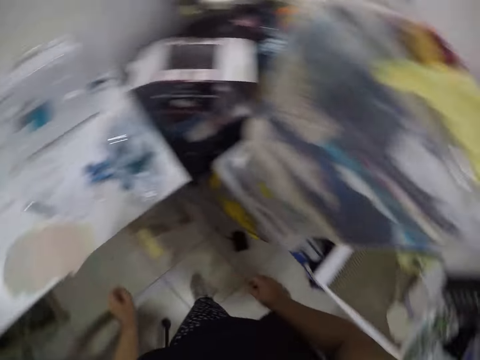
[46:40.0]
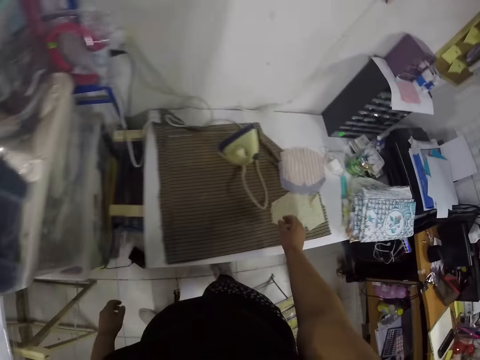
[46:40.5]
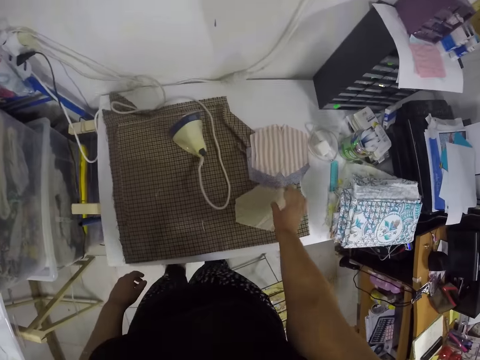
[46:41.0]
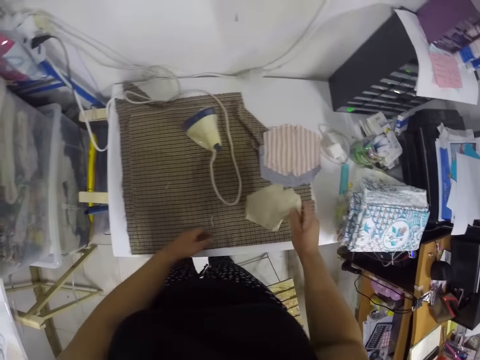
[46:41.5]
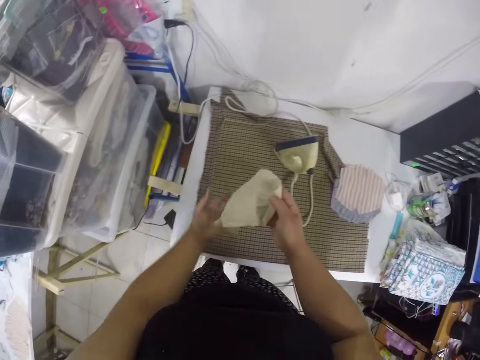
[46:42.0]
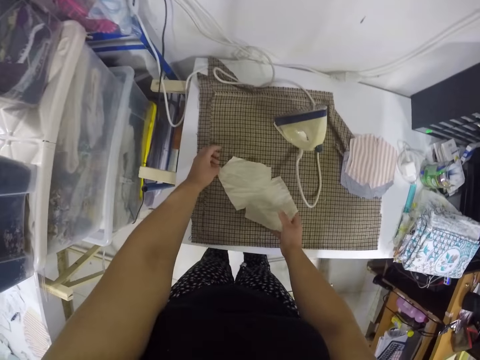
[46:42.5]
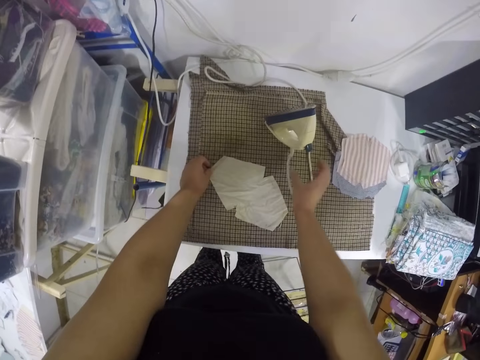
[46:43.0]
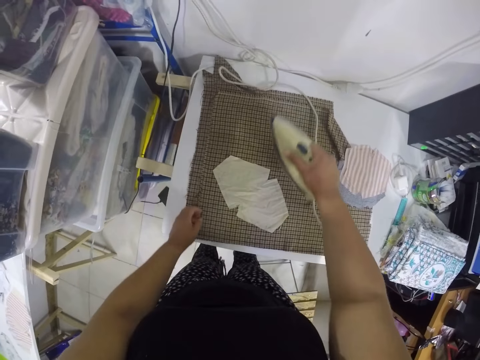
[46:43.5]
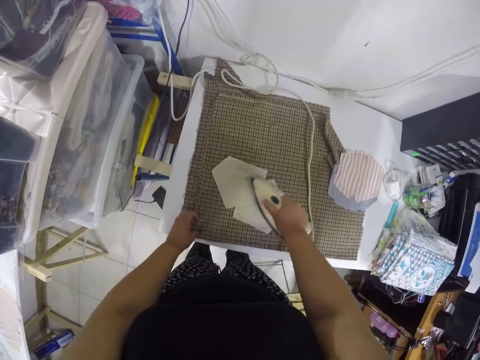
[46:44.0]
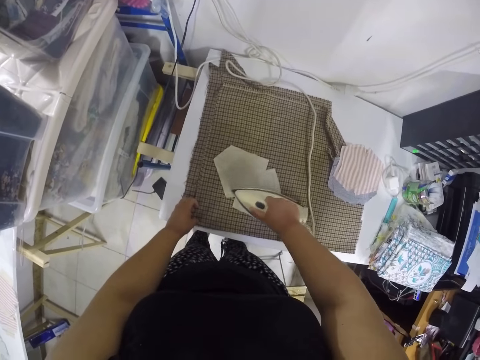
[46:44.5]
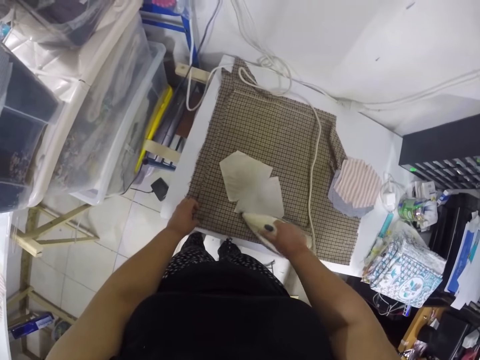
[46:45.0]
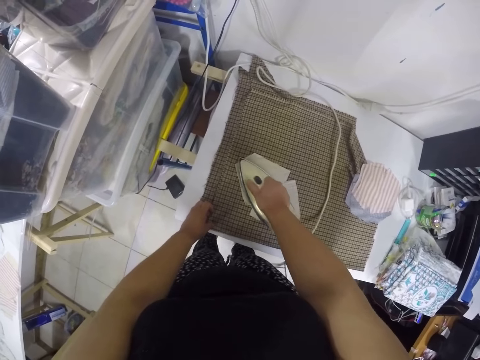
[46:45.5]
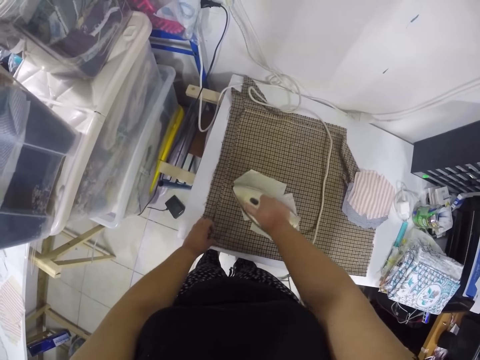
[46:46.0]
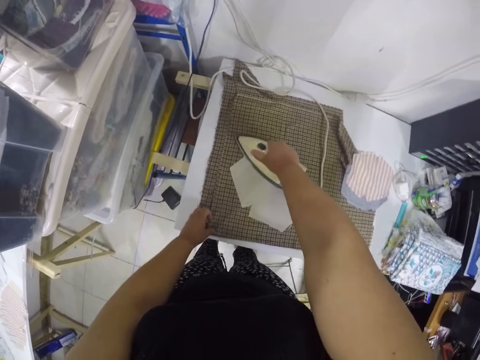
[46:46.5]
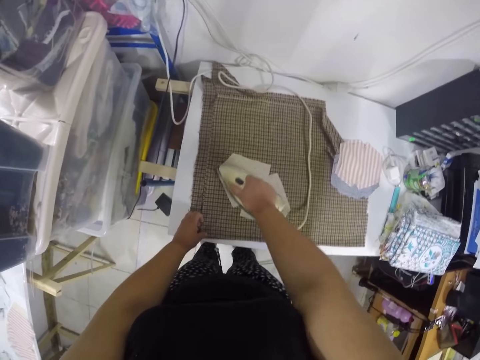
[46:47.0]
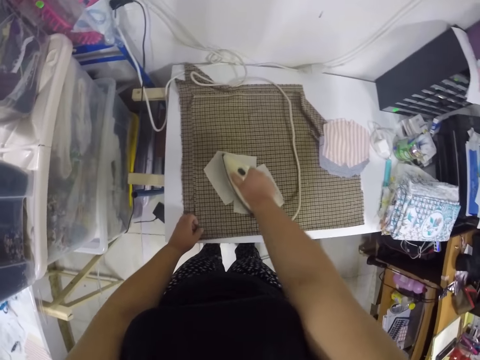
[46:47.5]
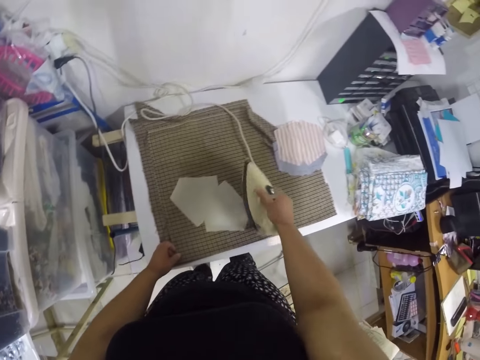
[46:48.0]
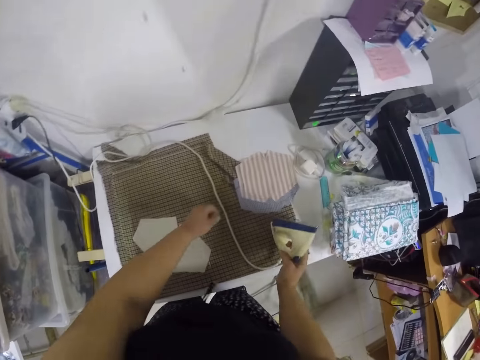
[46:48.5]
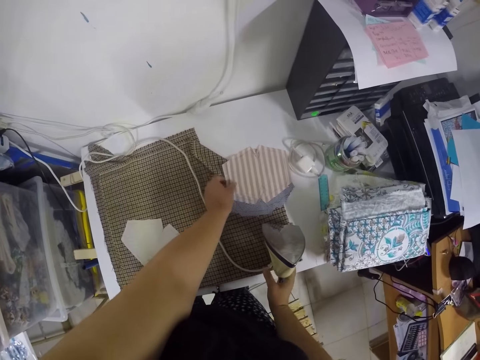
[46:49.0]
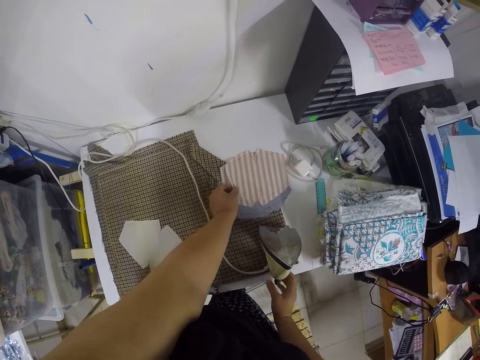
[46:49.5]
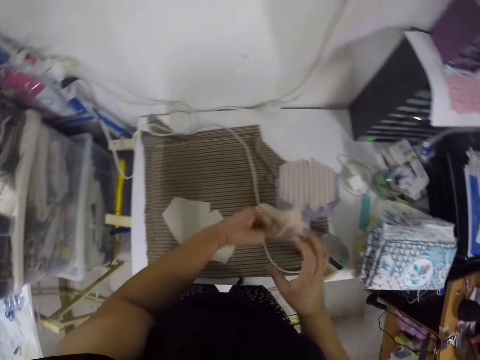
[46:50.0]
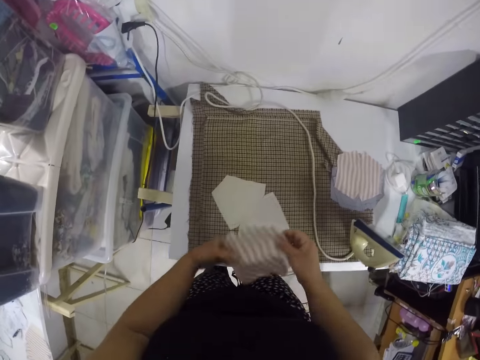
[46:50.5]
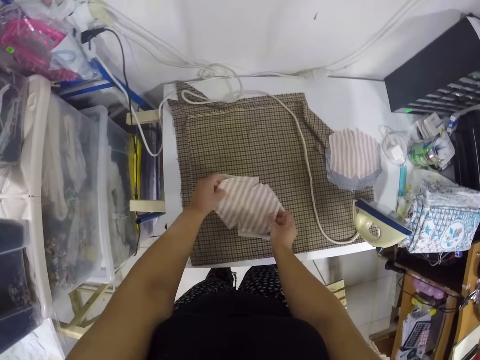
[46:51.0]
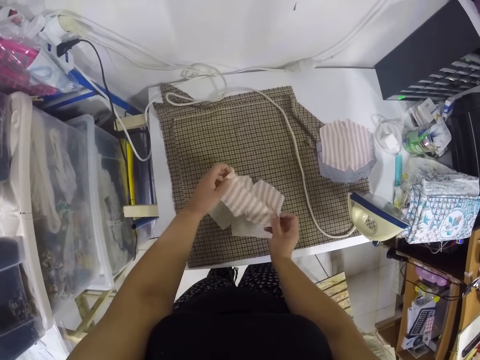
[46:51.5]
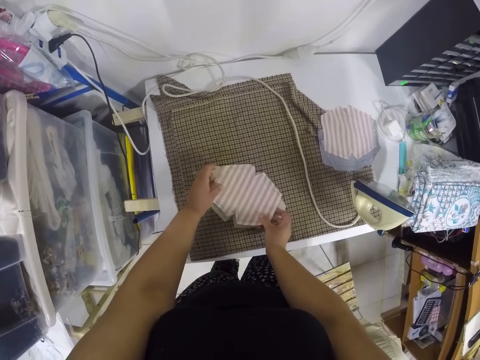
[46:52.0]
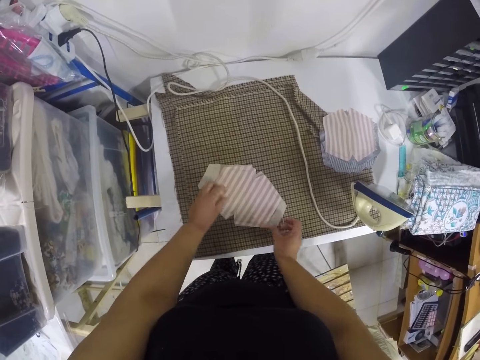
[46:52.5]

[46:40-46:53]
The camera wearer places the pieces of fabric on the previous table with both hands. She picks a piece of fabric from the set of fabrics with her right hand. She places the piece of fabric on the cloth on the table with both hands. She picks the electric iron from the table with her right hand. She straightens the piece of fabric with the electric iron in her right hand. She places the electric iron in her right hand on the table. She picks a piece of fabric from the pieces of fabric on the table with her left hand. She places the piece of fabric on the piece of fabric on the cloth on the table with both hands.

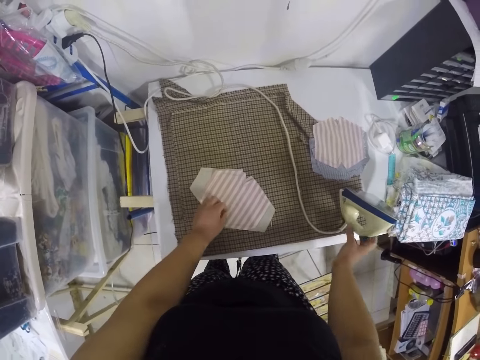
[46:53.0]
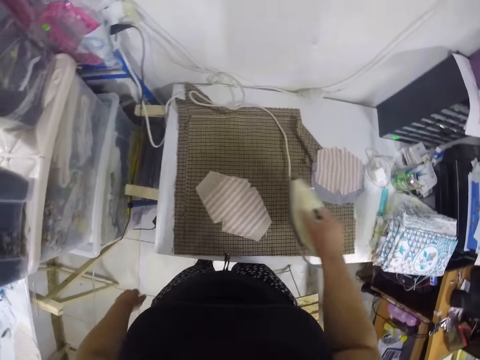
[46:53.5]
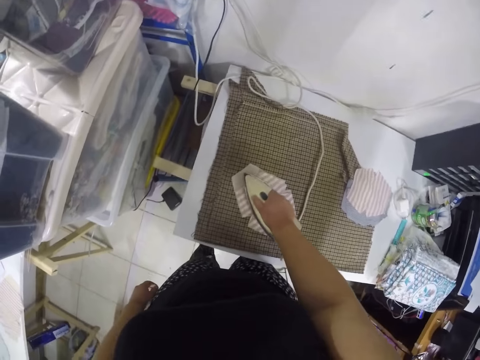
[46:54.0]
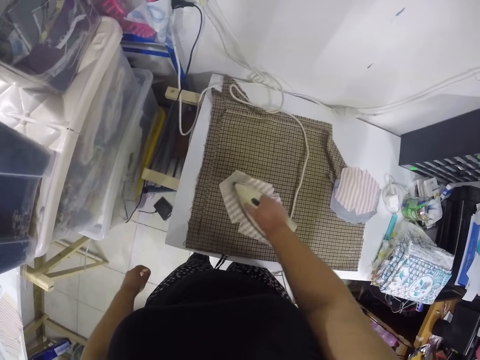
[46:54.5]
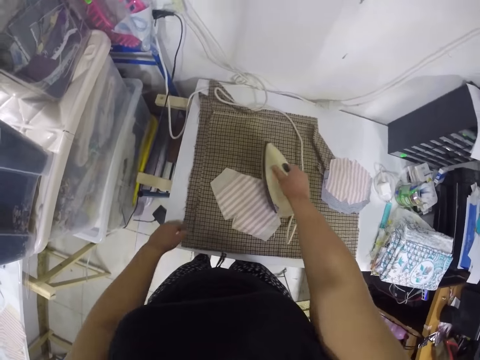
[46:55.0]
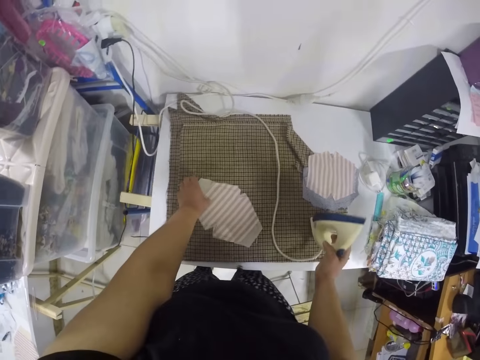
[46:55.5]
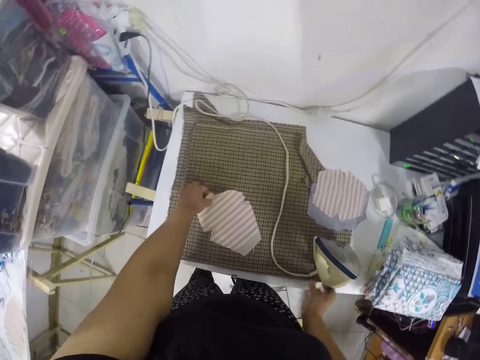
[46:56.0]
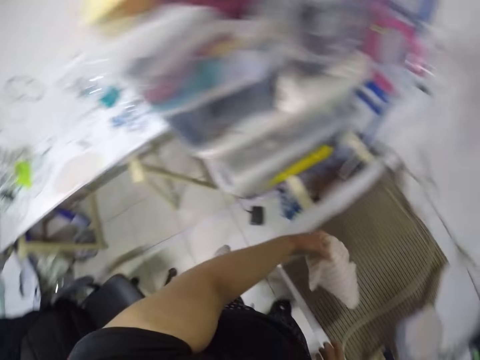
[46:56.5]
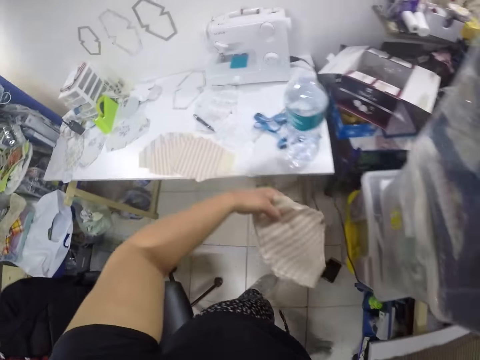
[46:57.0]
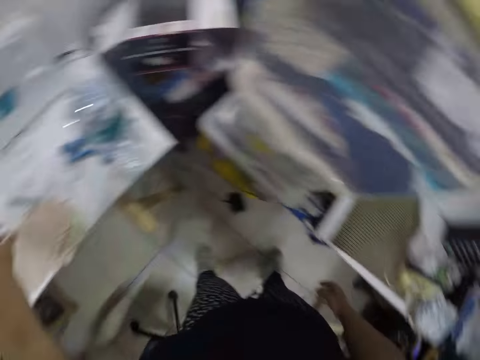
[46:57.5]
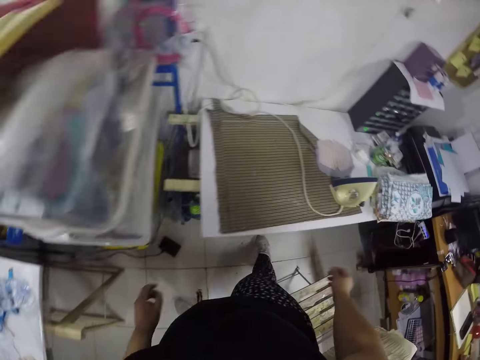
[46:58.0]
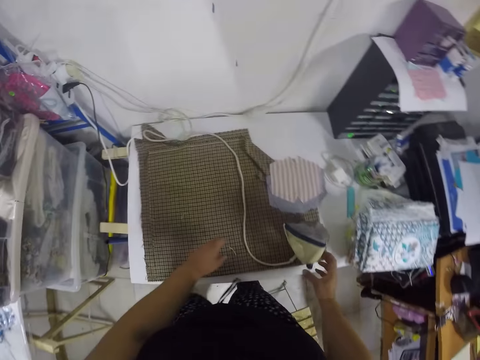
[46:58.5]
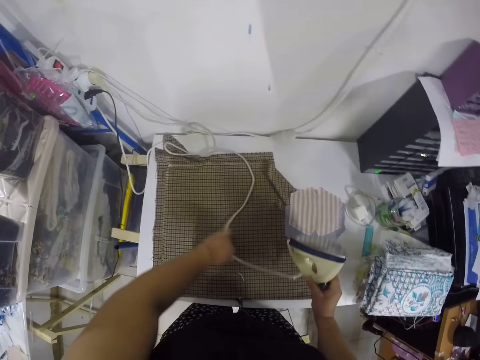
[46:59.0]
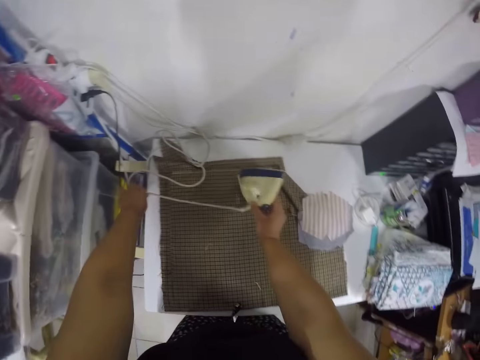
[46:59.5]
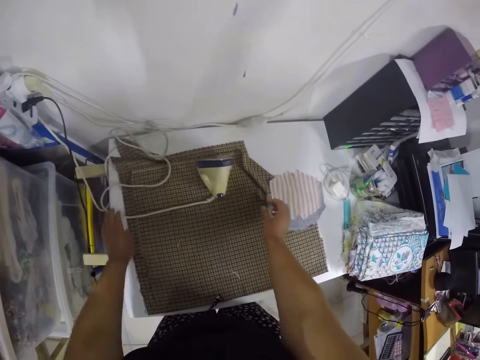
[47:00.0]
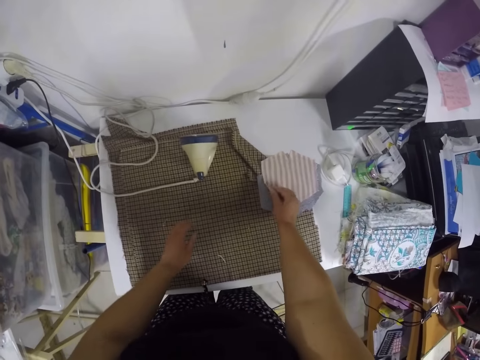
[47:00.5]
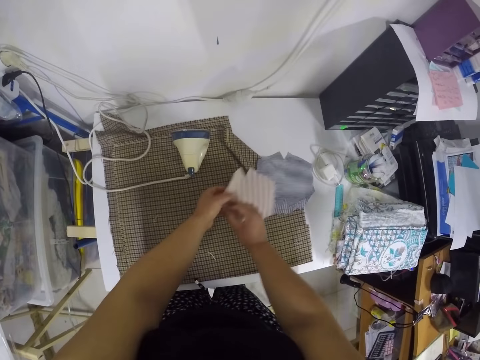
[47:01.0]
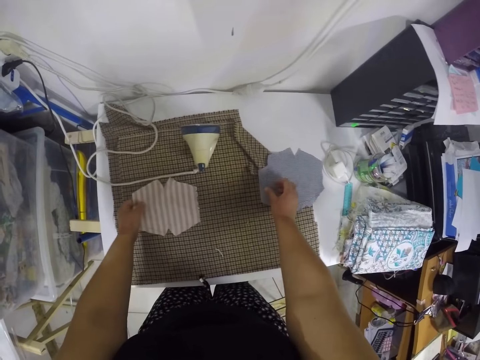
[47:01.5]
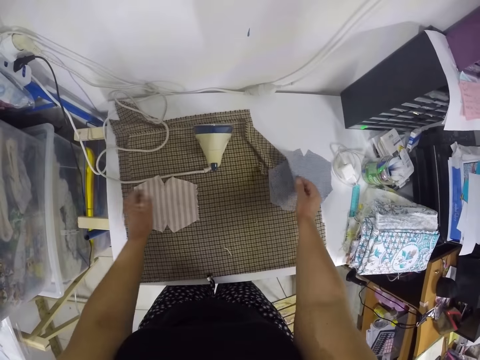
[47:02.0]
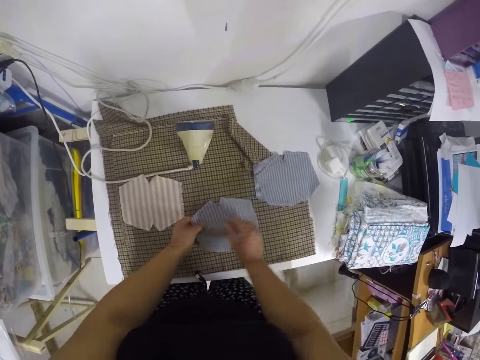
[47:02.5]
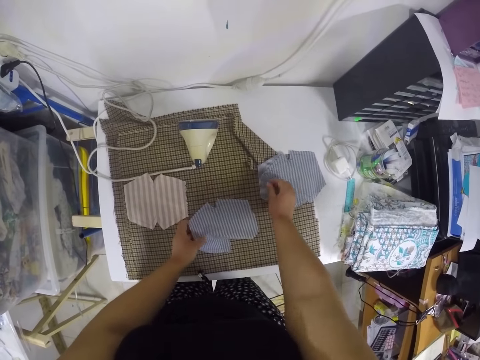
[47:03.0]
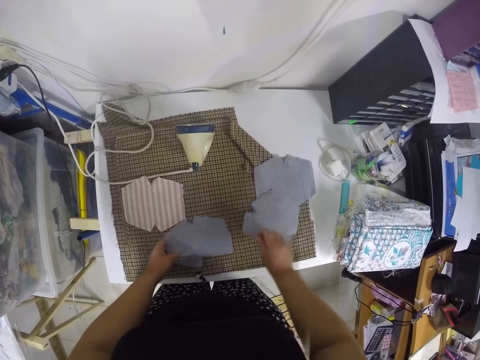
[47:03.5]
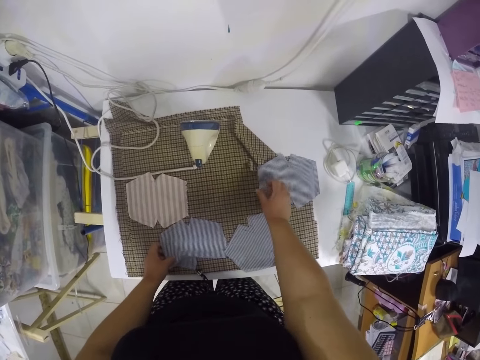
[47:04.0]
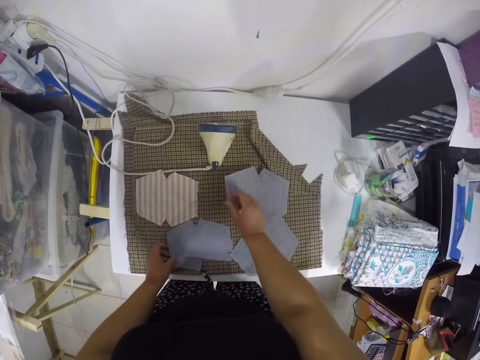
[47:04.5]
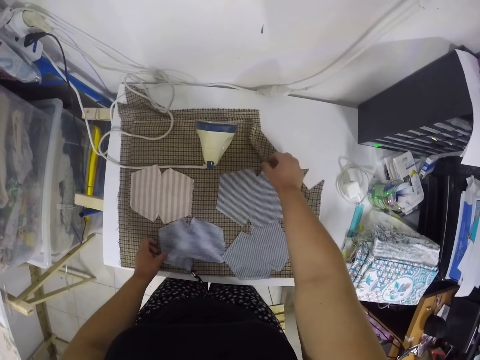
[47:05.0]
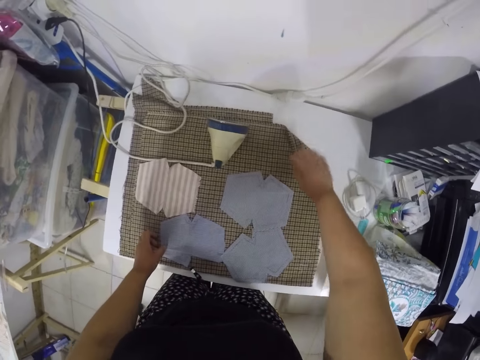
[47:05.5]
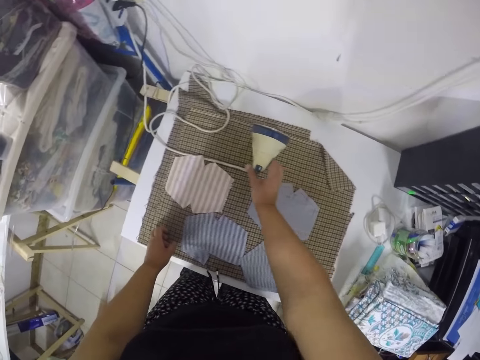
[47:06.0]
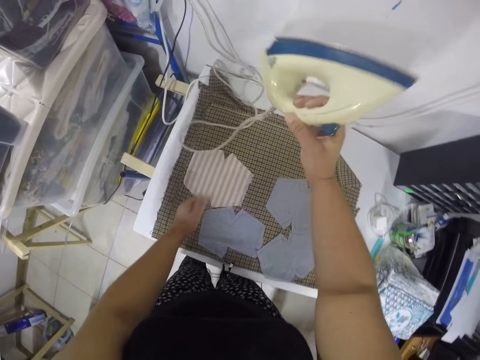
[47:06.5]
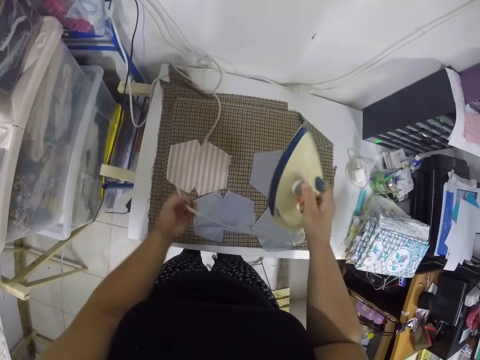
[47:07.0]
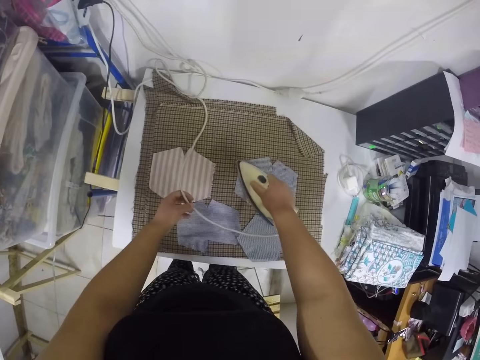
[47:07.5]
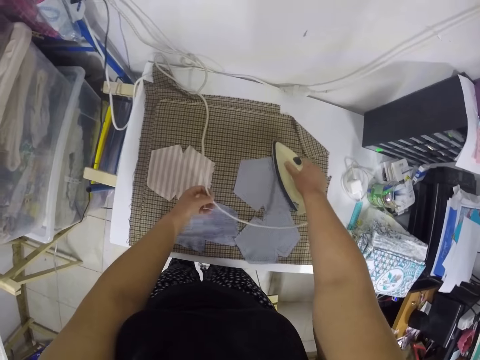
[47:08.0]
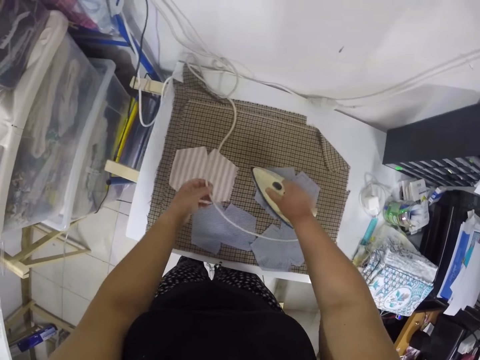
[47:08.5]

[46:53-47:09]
The camera wearer picks the electric iron from the table with her right hand. She straightens the pieces of fabric with the electric iron in her right hand. She places the electric iron in her right hand on the table. She takes a piece of cloth and moves around the workshop. She places the pieces of fabric on the previous table with her left hand. She picks the electric iron from the table with her right hand. She places the electric iron in her right hand on the table. She places pieces of fabric from the remaining pieces of fabric on the cloth on the table with both hands. She takes a piece of cloth. She straightens a piece of cloth. She picks the electric iron from the table with her right hand. She straightens the pieces of fabric with the electric iron in her right hand.
